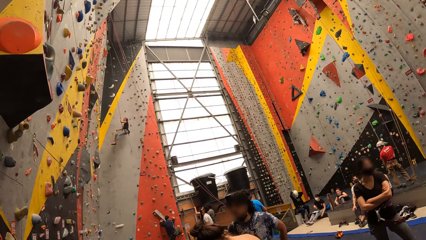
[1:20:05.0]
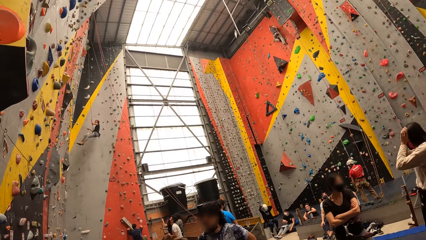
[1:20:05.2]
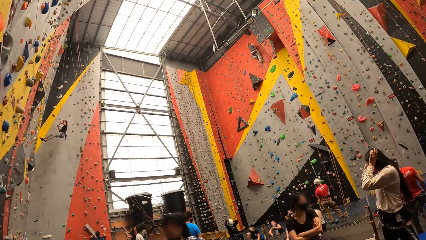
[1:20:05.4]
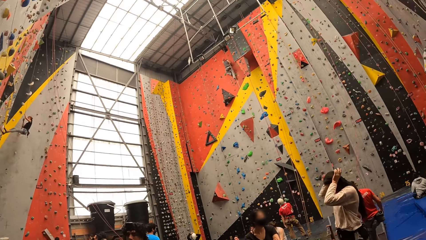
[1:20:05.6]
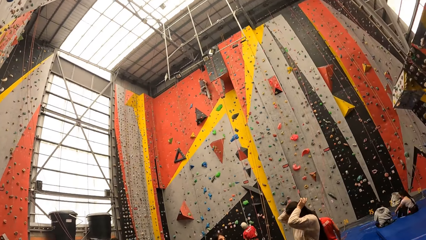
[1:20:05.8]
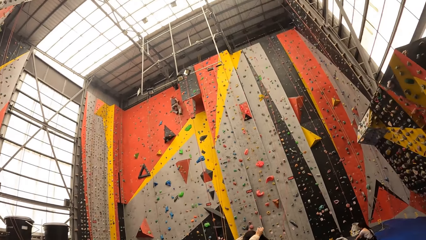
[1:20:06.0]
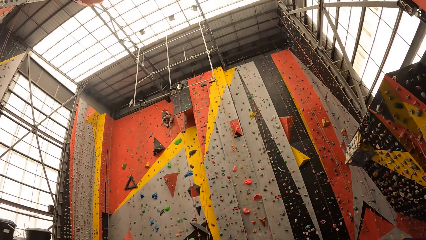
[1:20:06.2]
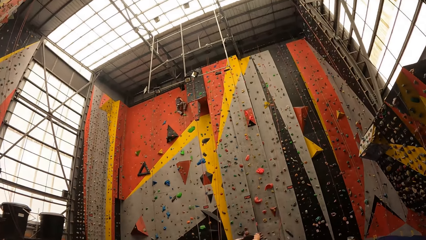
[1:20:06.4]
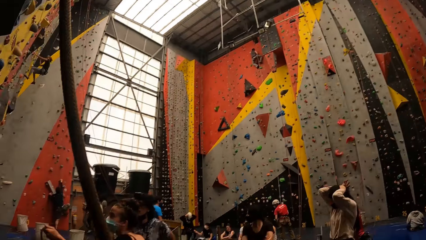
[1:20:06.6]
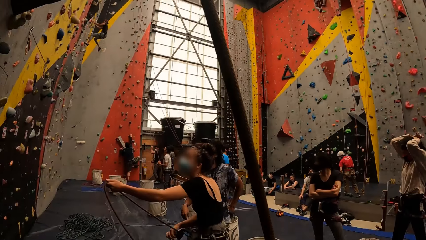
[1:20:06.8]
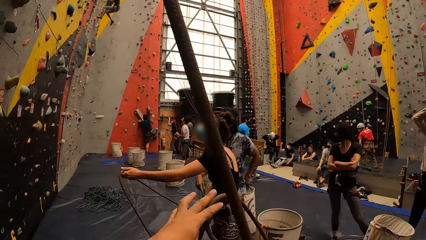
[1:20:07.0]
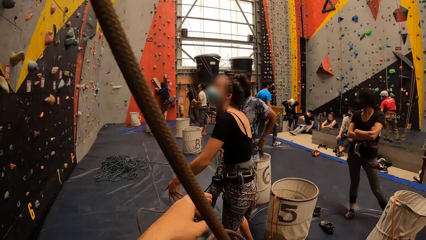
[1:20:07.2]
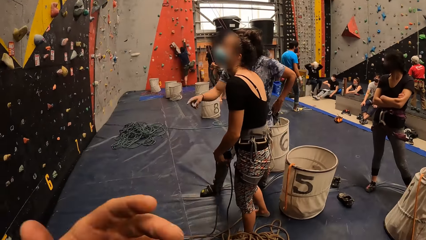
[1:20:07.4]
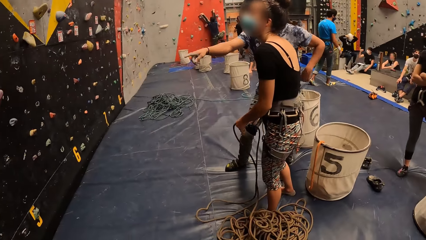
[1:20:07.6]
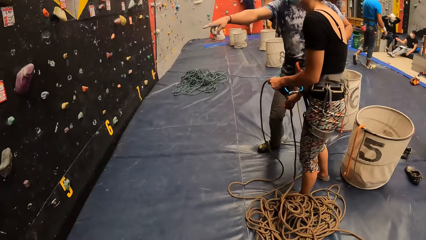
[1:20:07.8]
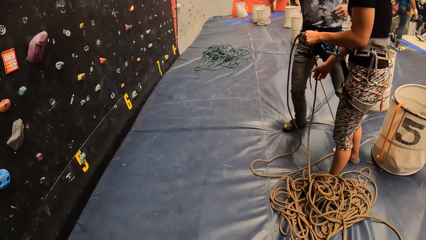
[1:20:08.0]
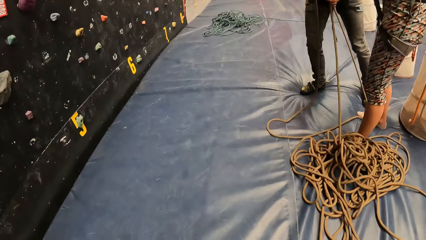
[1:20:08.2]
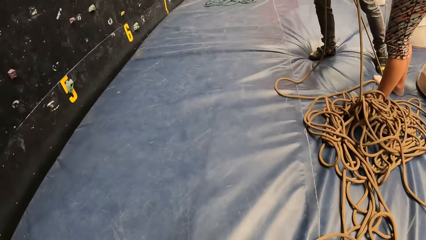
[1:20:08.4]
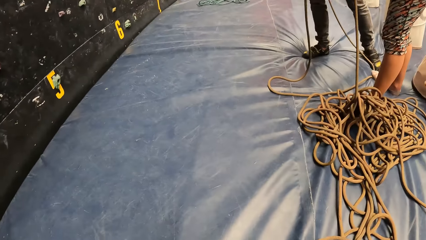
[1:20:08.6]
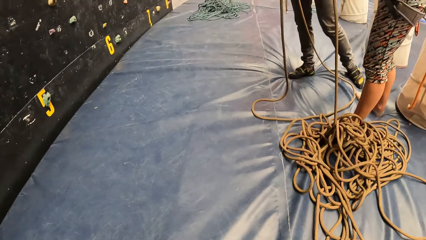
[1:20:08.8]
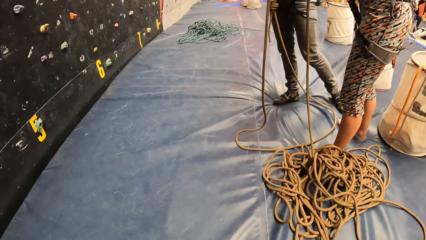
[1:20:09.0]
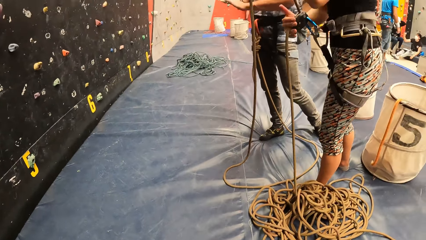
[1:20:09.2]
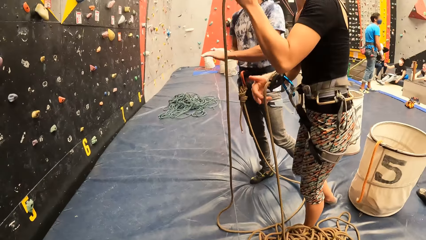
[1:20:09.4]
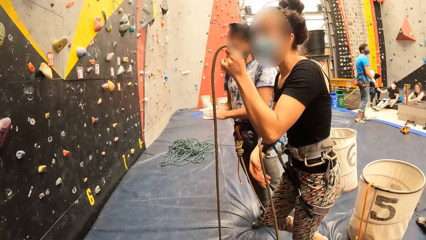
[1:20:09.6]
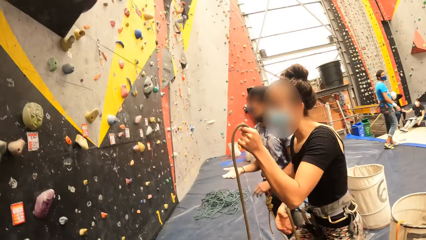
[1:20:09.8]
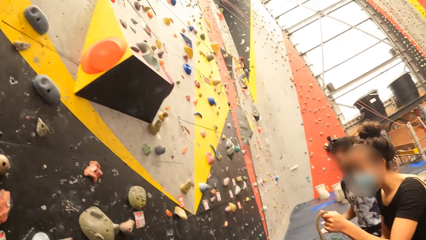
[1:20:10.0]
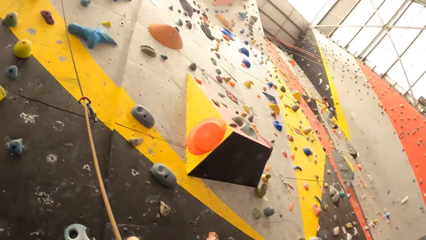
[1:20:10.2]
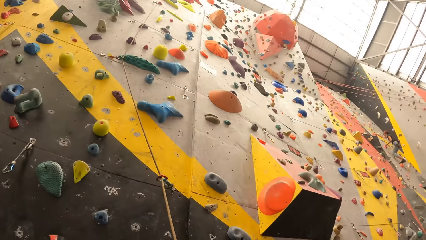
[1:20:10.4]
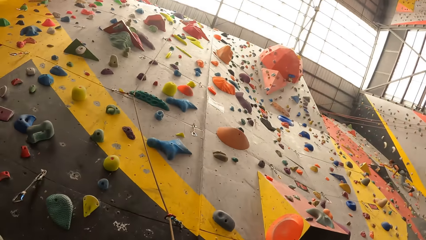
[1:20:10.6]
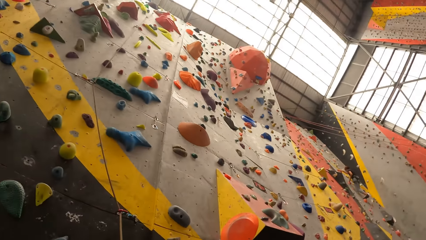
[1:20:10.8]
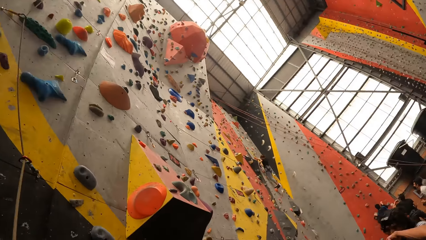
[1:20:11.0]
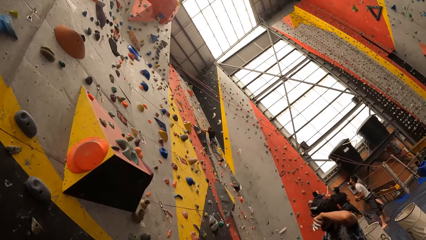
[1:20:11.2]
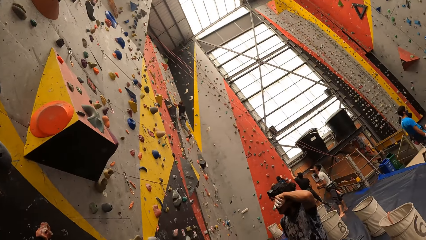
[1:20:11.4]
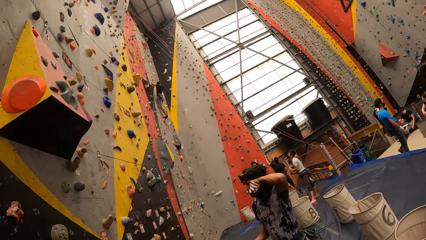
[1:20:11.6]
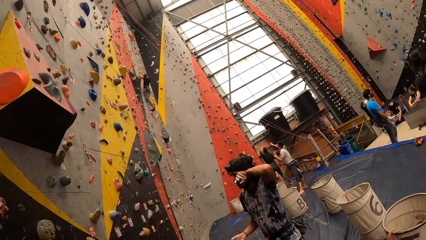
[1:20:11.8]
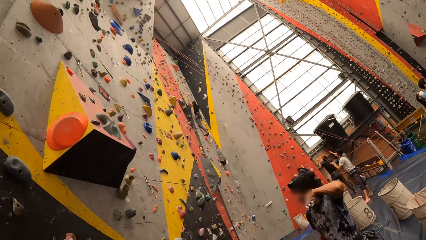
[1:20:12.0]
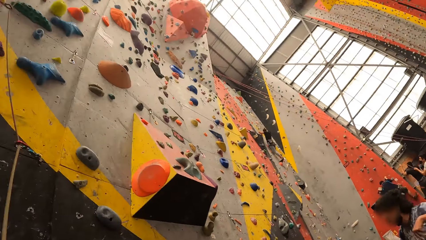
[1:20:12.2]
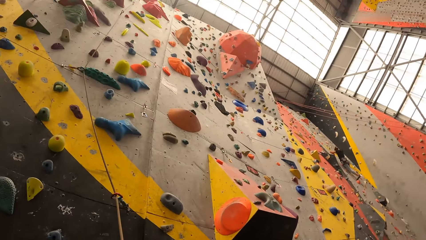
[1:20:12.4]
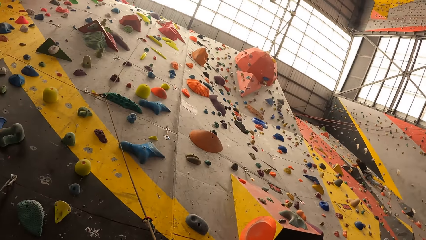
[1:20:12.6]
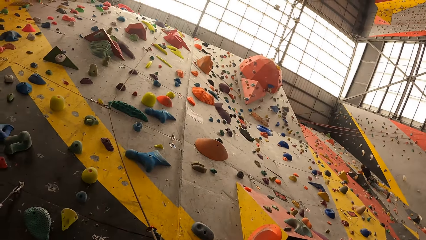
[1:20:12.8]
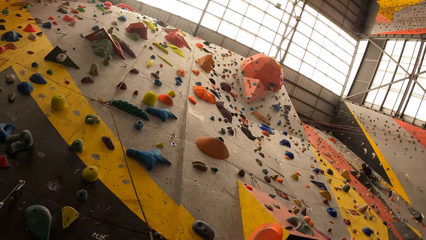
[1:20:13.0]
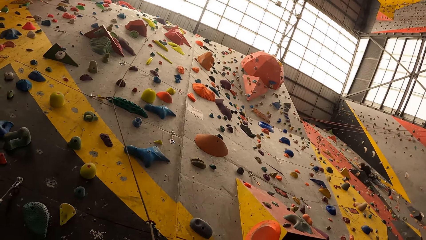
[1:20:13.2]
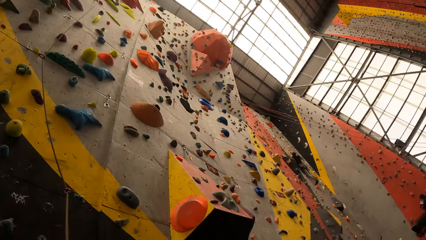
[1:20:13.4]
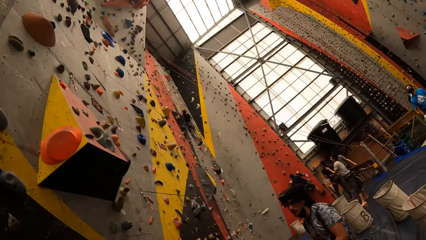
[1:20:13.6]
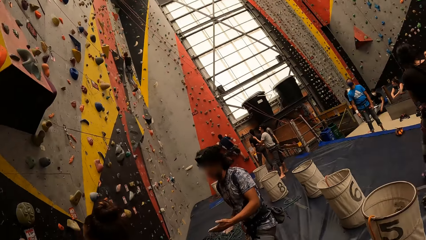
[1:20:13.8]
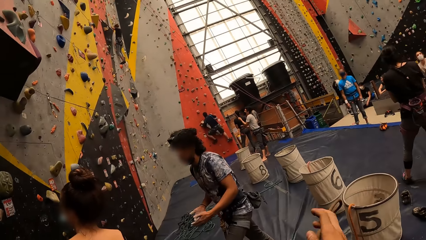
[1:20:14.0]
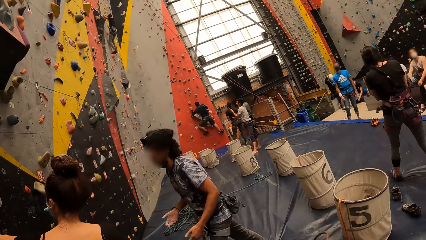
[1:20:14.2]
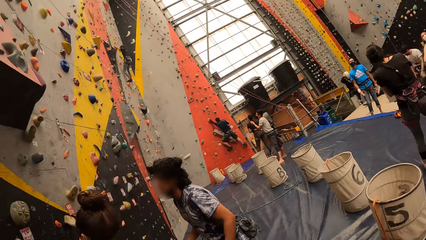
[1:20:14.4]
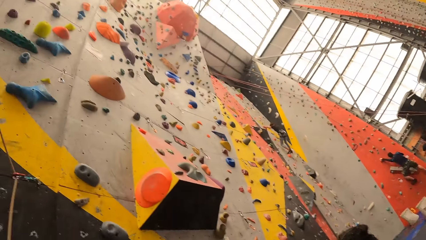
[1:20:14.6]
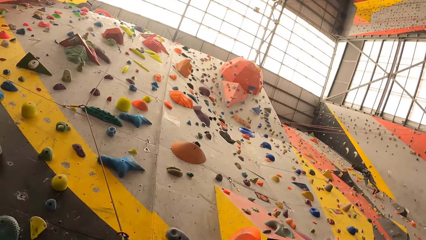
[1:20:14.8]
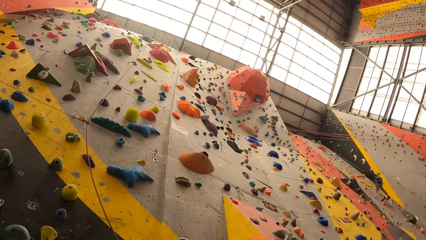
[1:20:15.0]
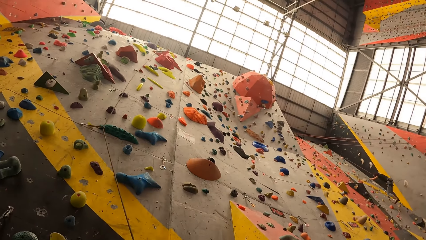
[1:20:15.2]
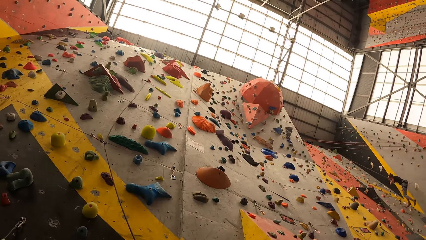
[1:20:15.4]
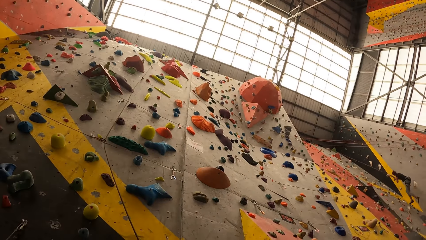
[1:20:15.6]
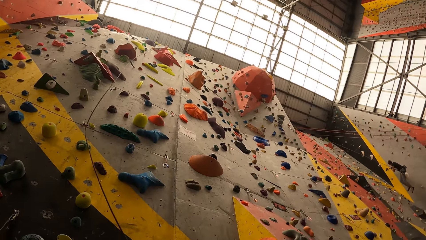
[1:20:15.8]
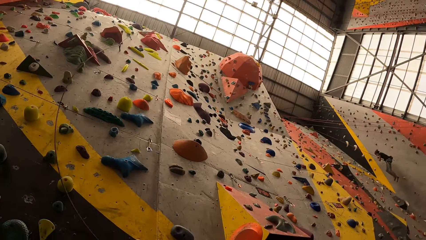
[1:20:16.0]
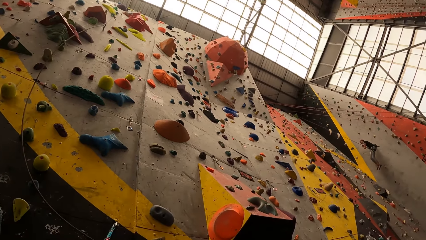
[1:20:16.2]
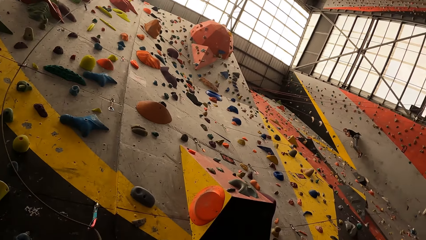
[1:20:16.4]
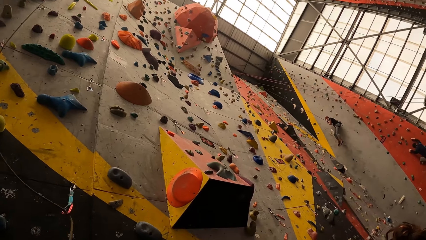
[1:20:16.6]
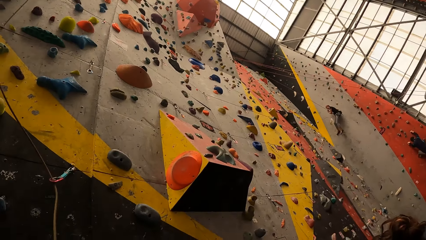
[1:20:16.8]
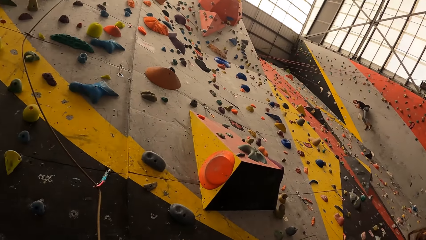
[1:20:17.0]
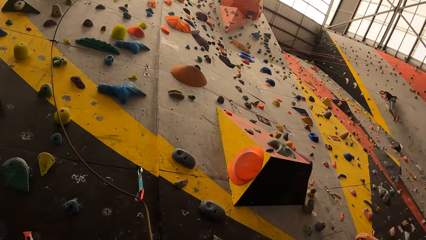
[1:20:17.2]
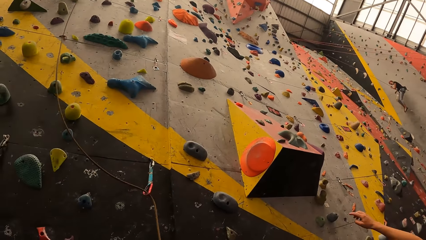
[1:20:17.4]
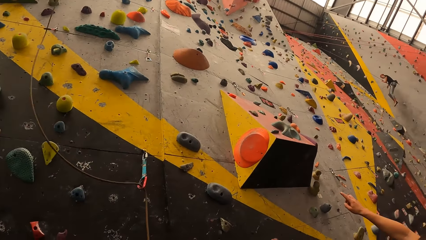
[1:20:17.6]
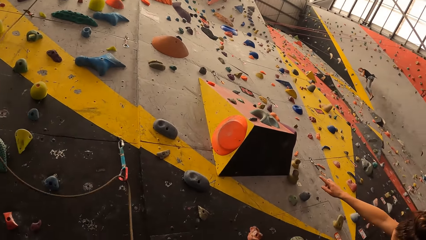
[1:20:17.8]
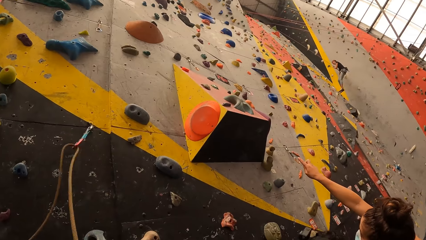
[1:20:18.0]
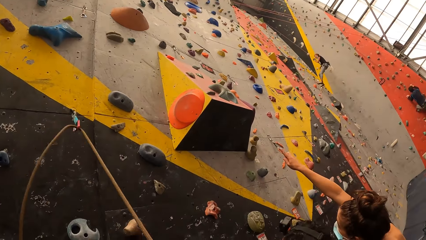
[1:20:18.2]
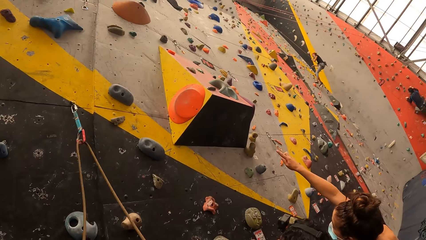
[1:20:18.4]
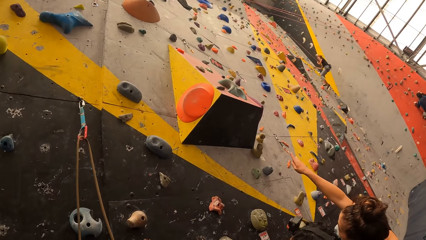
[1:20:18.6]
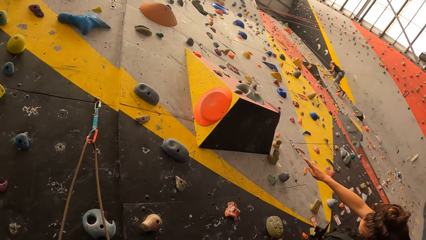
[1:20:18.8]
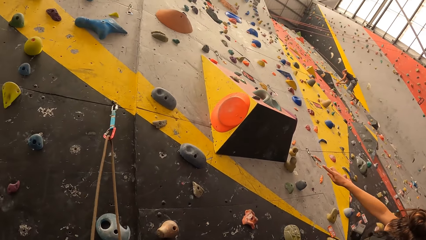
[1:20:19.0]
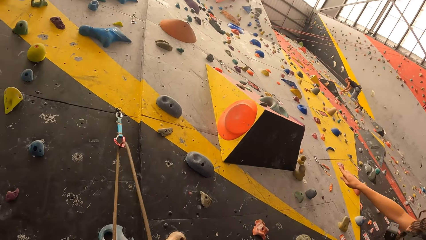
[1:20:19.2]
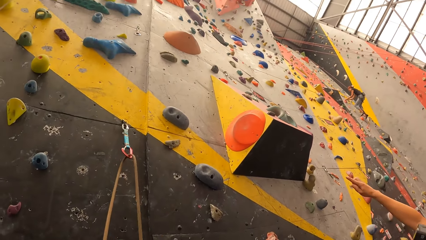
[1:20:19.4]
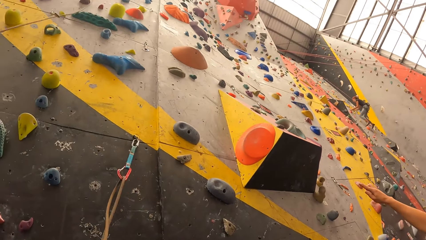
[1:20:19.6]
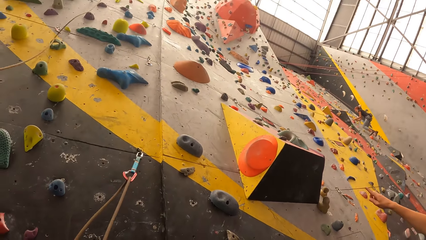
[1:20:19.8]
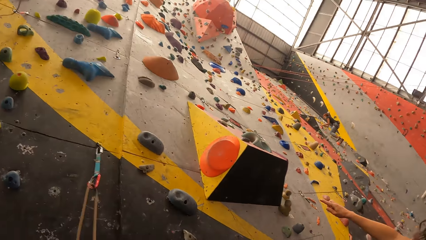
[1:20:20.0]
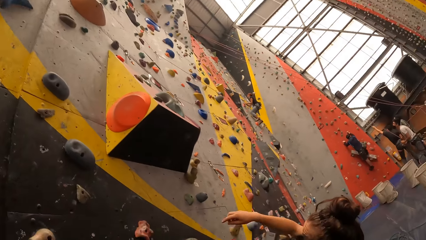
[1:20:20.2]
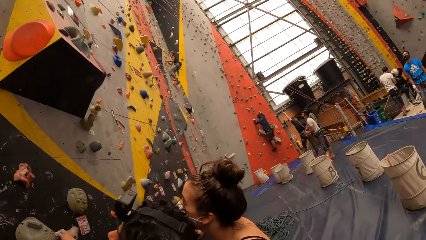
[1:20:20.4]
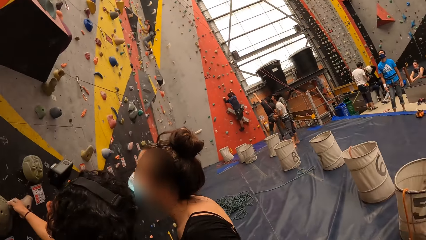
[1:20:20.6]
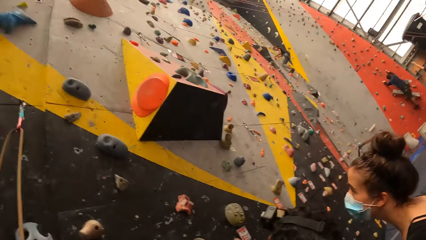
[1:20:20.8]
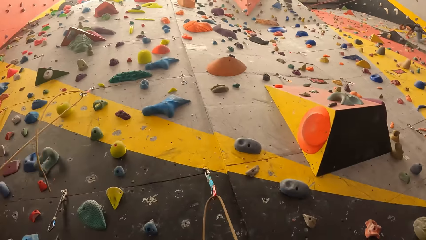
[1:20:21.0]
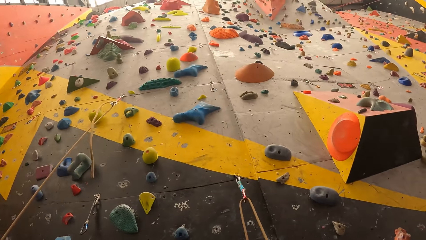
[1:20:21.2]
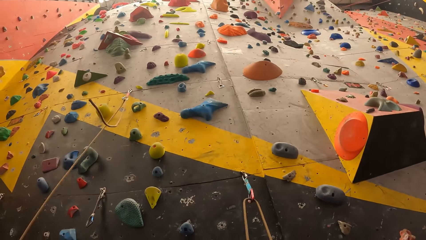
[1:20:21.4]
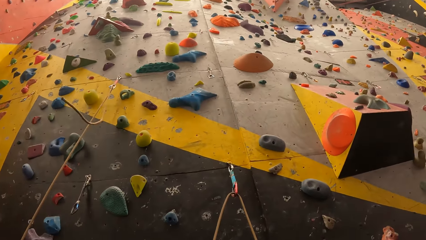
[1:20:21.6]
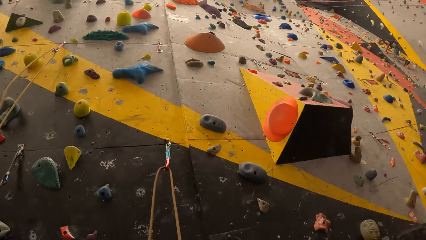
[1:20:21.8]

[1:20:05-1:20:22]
A woman holds her hair. Another woman stretches a rope. The camera wearer moves the rope and holds the rope. They look at the rope on the floor and look around the room. They move the rope. The other woman looks around. The camera wearer looks around and looks at the climbing wall. The other woman uses gestures.
